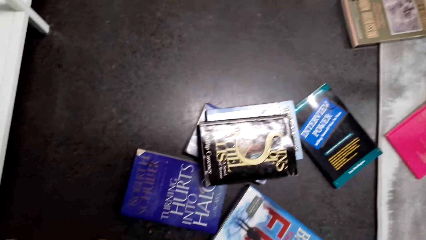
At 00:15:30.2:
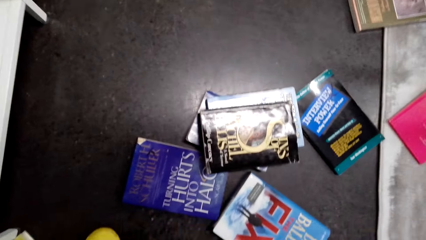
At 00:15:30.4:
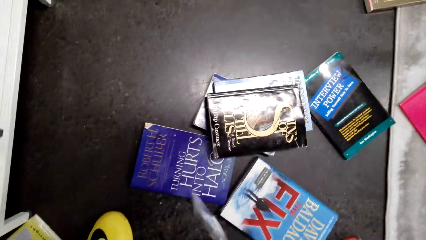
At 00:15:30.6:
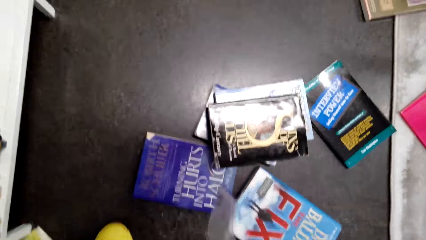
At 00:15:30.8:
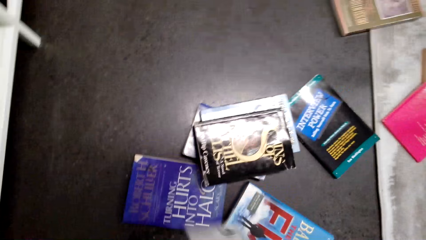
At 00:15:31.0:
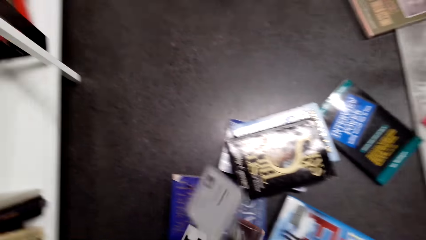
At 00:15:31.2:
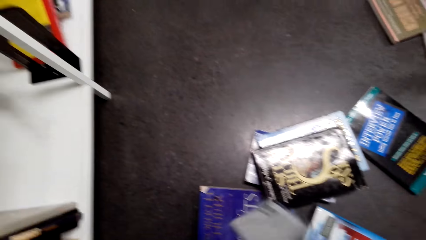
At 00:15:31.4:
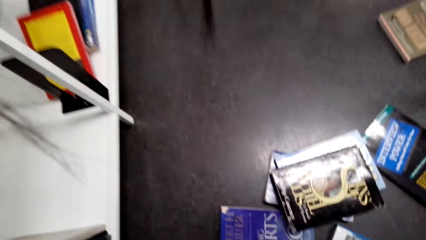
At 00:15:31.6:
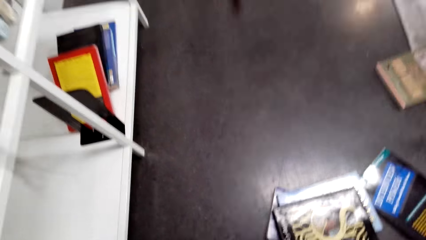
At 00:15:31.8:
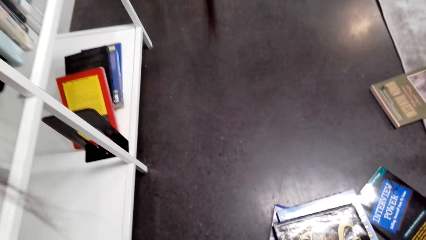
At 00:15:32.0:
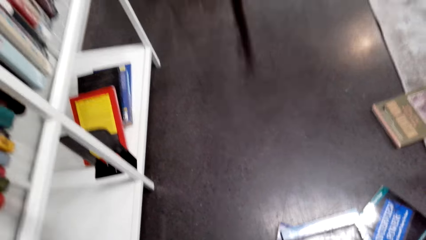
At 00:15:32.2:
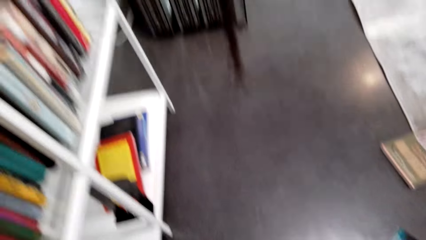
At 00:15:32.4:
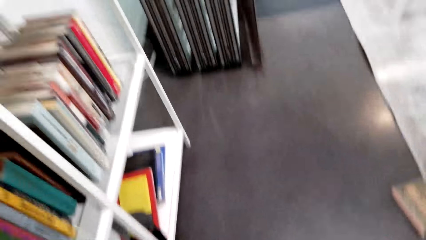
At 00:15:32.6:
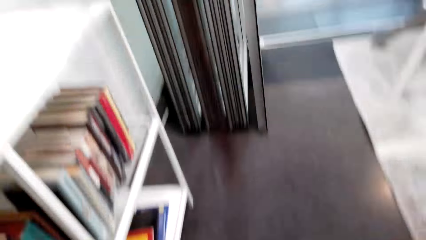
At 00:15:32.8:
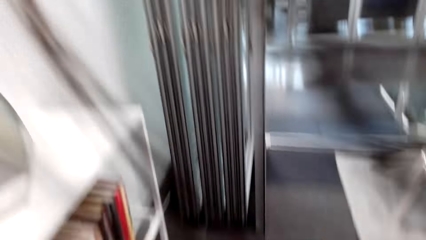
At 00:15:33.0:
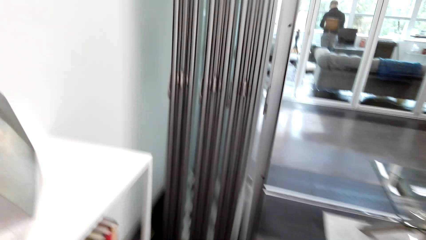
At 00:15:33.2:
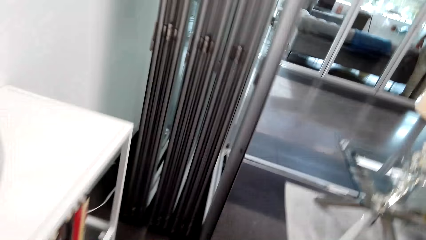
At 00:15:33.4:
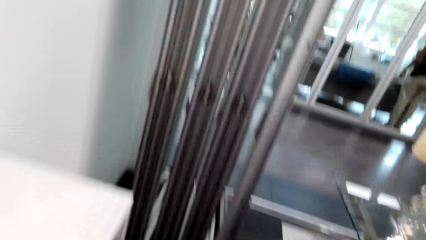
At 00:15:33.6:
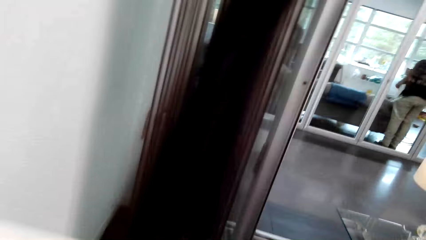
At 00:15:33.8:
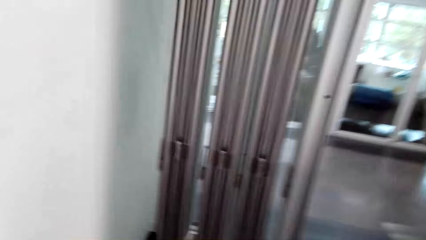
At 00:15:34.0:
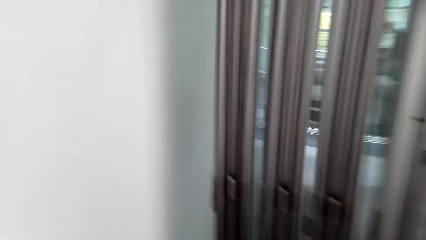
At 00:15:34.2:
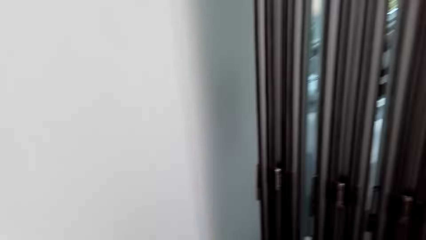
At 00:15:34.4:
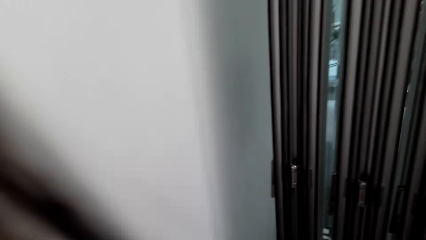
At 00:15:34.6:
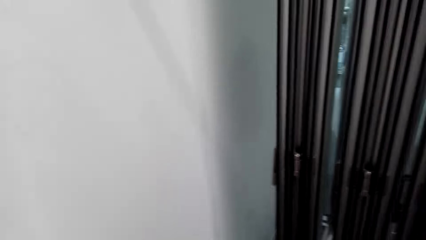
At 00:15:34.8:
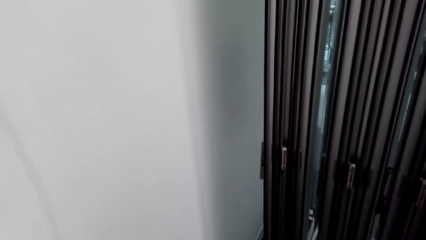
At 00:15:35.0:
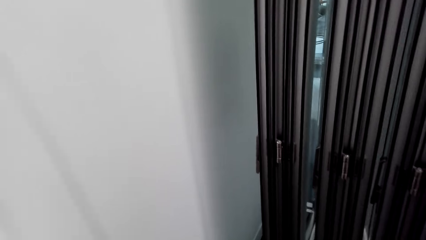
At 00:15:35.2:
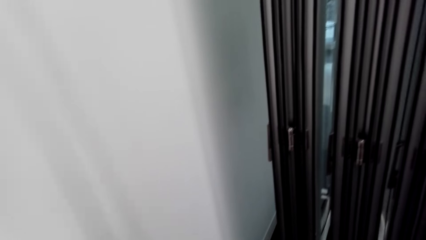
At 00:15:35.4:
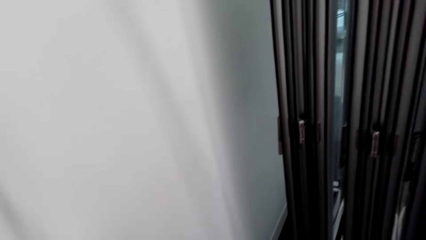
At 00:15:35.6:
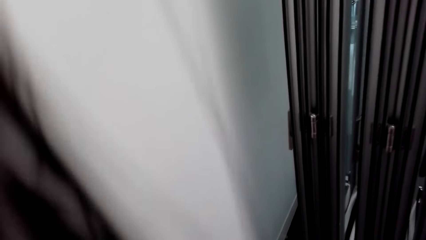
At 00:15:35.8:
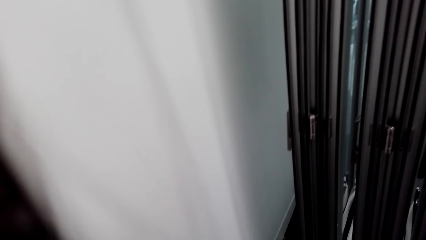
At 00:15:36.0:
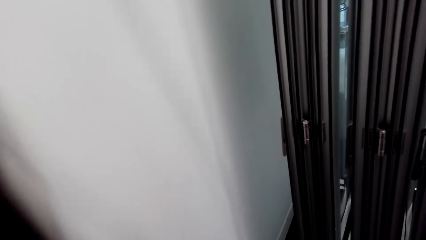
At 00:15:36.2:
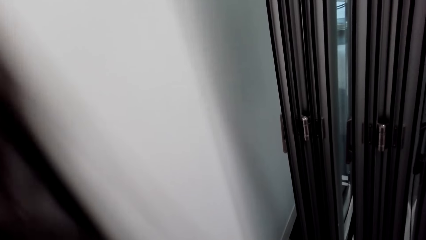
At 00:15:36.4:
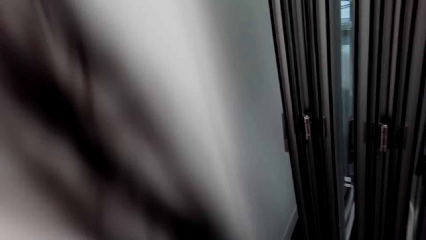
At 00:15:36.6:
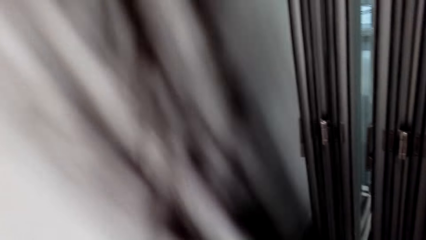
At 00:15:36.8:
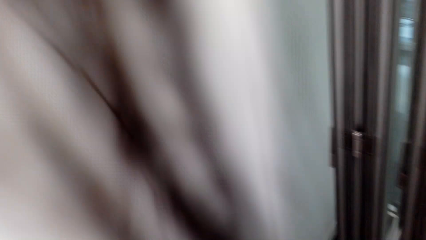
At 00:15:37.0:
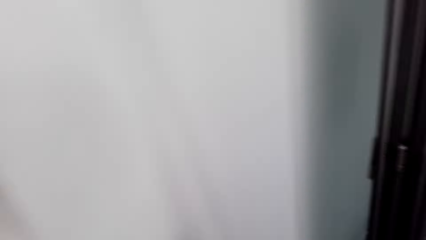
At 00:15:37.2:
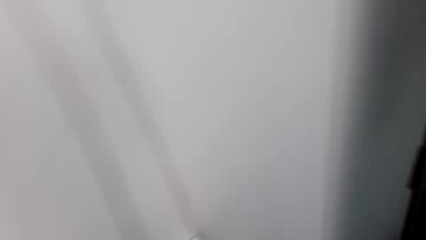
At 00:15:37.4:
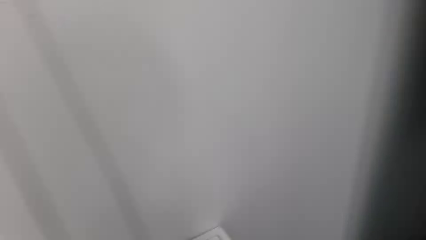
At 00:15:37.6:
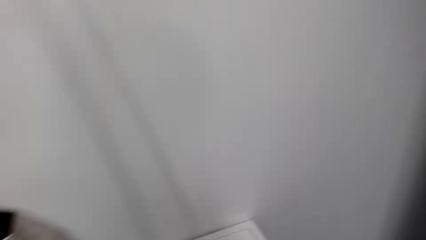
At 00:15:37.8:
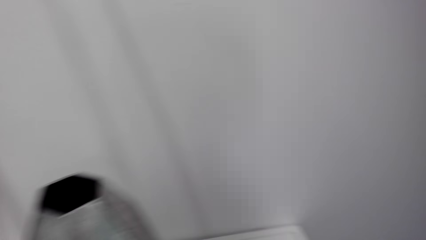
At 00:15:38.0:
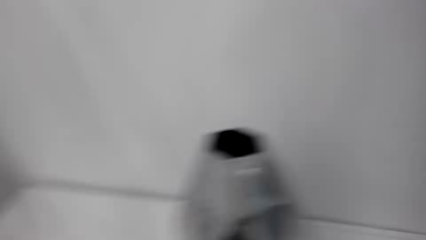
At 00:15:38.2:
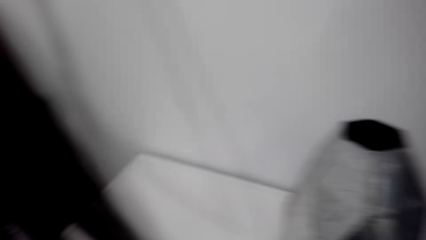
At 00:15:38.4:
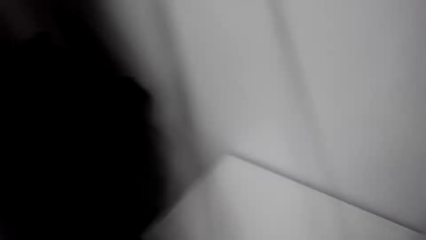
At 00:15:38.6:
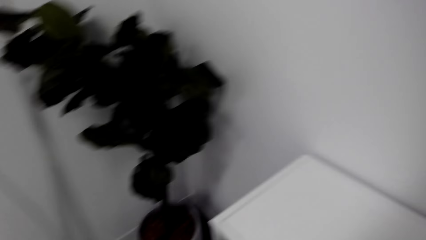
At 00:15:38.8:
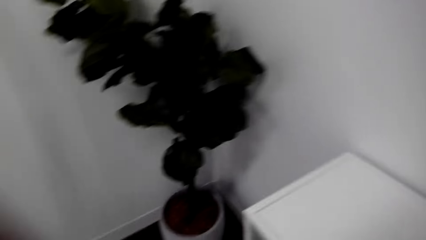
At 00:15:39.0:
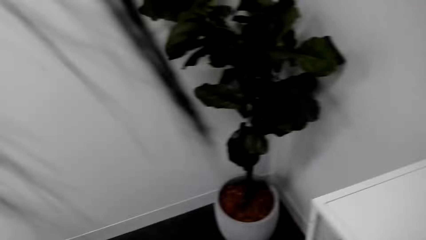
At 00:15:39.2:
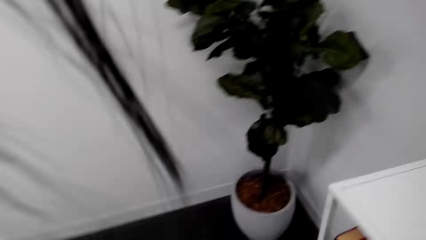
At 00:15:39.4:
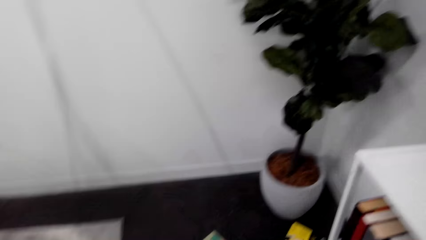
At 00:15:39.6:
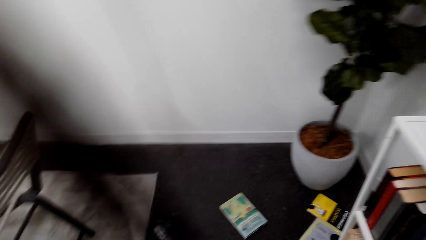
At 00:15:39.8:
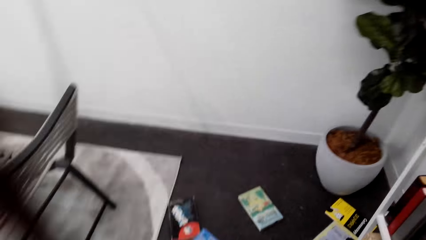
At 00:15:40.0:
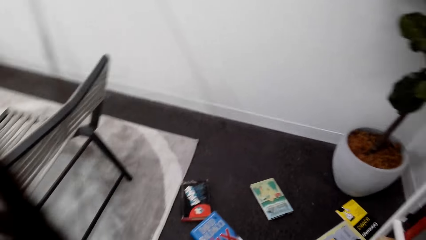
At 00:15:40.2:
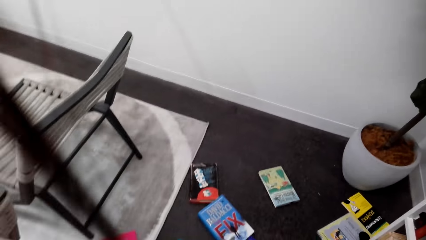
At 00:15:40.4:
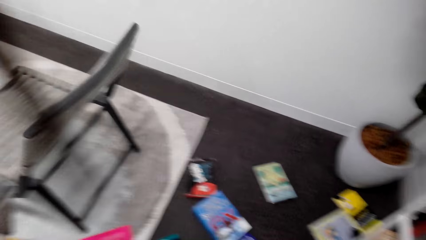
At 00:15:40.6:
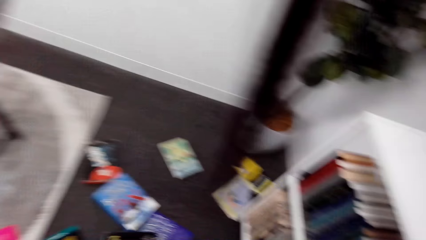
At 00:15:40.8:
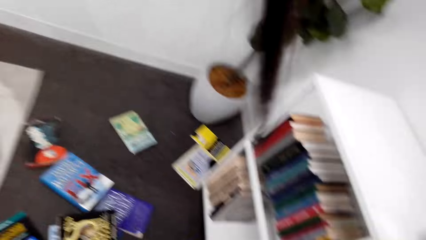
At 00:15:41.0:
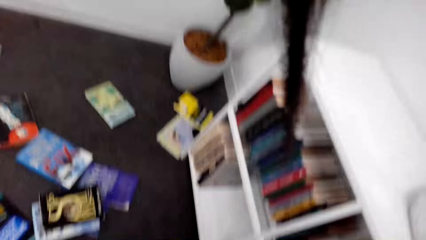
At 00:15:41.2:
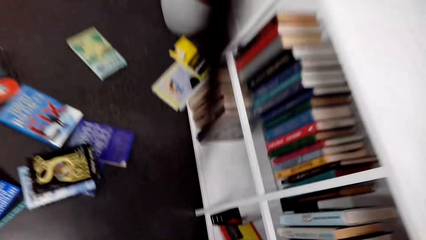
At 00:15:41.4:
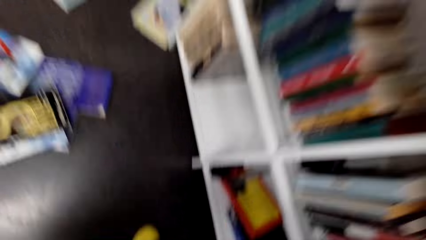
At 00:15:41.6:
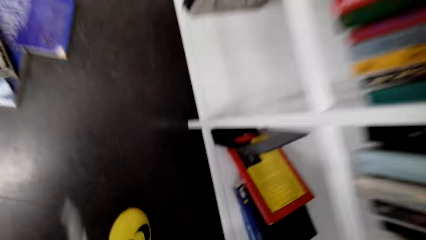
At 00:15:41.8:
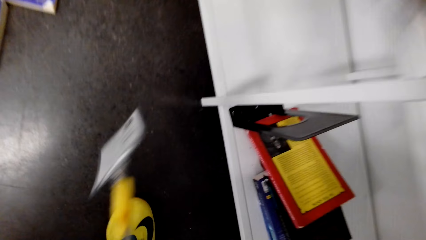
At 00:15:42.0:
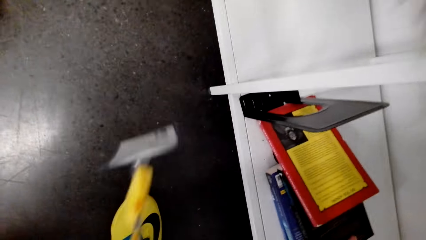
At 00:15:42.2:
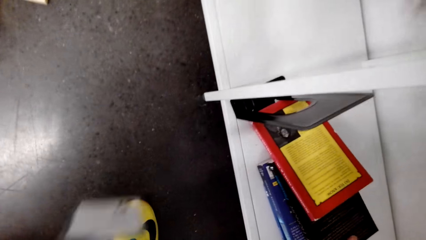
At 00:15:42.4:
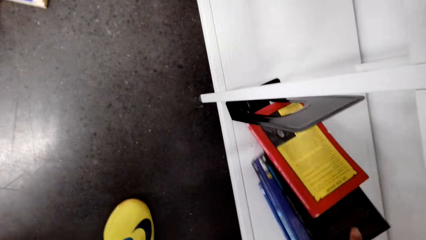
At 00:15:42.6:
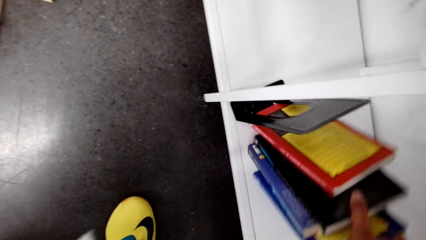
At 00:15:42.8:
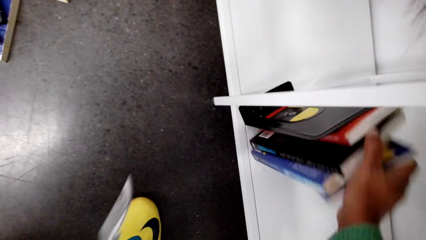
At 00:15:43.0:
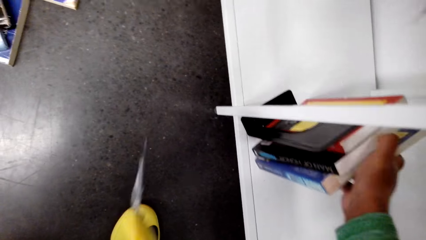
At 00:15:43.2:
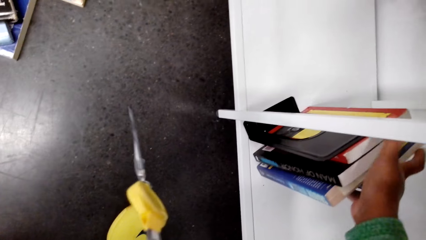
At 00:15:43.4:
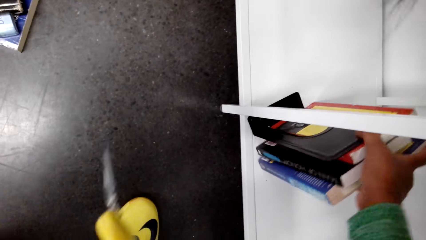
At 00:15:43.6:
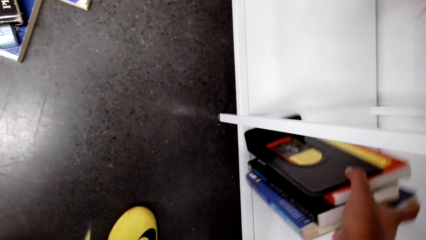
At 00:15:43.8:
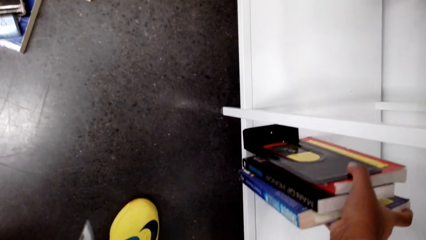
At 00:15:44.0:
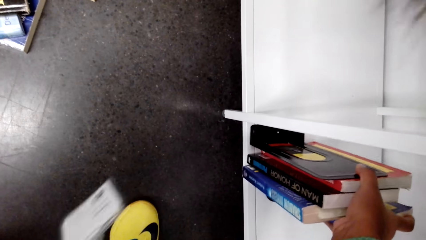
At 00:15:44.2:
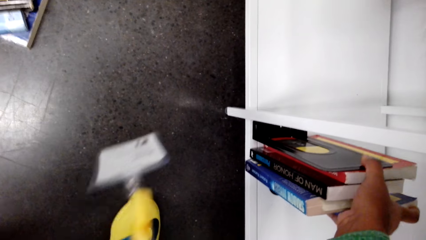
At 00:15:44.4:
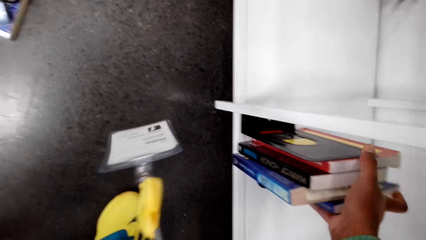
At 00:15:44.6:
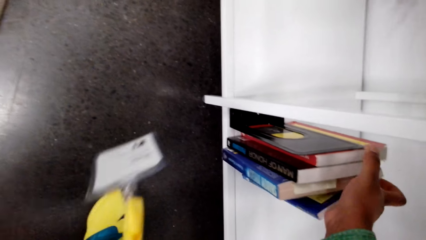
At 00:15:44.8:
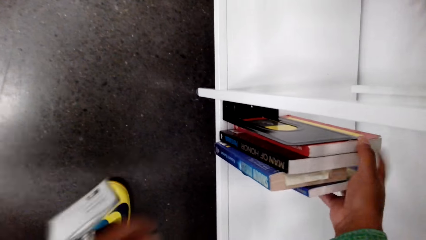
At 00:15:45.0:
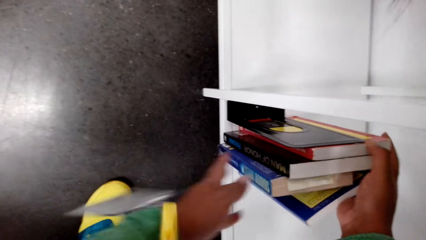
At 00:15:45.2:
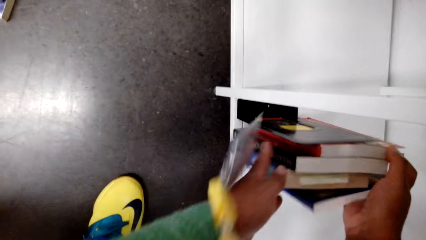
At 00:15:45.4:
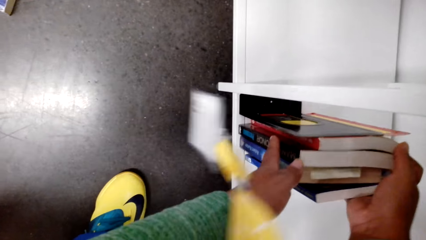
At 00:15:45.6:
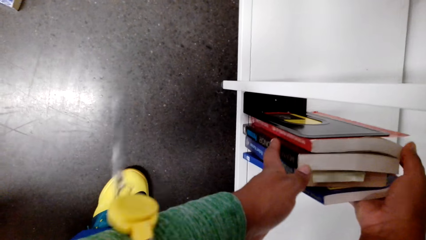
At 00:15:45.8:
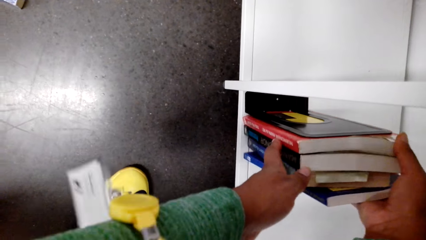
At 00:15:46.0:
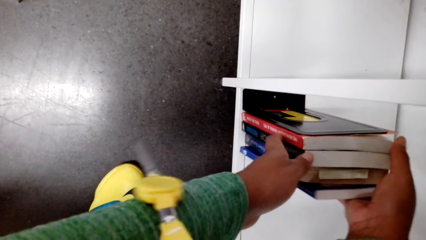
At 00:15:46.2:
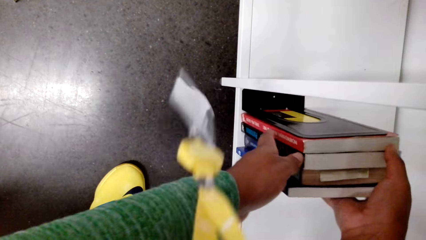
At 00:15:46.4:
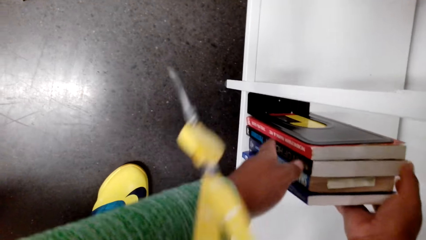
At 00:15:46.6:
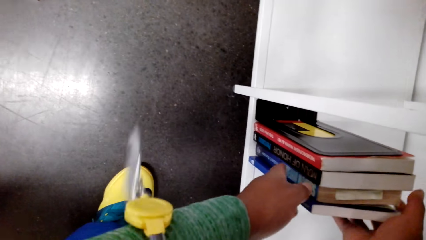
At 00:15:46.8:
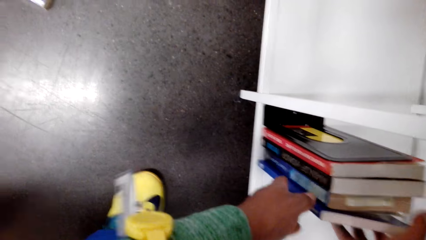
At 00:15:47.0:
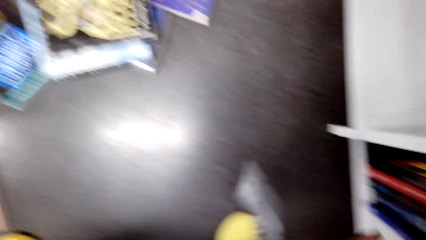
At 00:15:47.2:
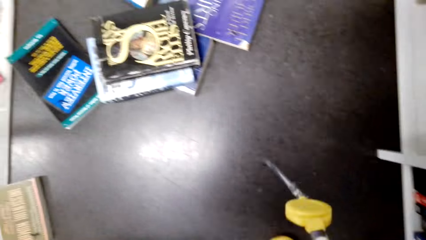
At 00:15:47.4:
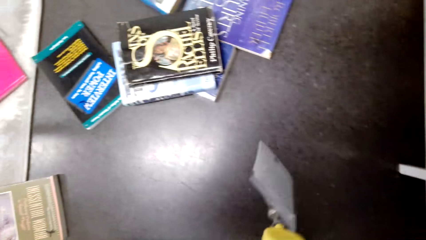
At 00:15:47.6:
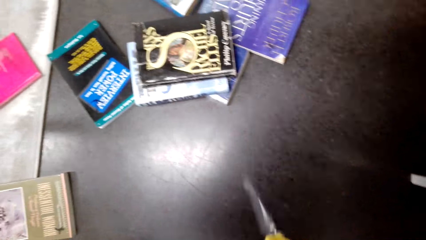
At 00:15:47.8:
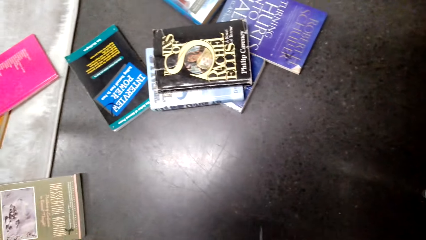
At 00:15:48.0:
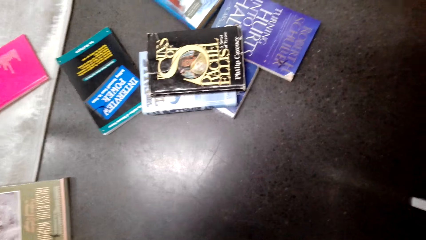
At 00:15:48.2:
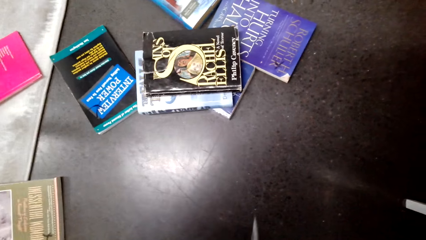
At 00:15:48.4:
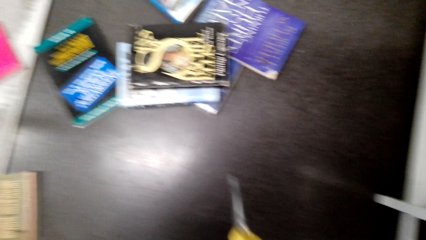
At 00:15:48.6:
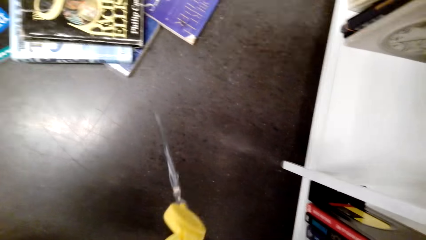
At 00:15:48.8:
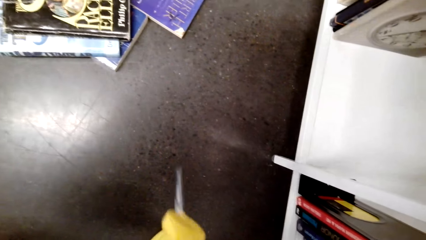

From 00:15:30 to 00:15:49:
The camera wearer walks in the house. They arrange books on the shelf and put a book in the shelf.
